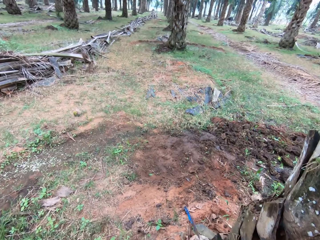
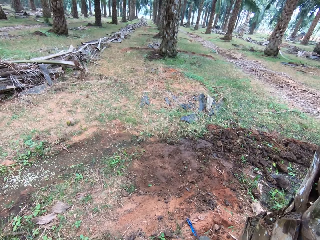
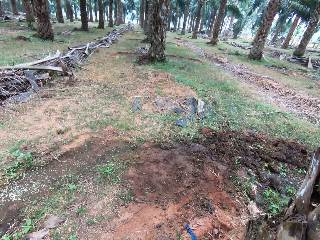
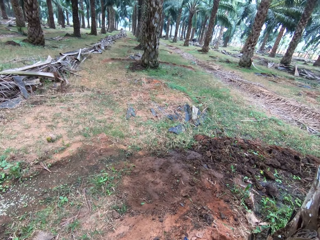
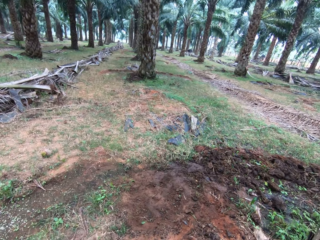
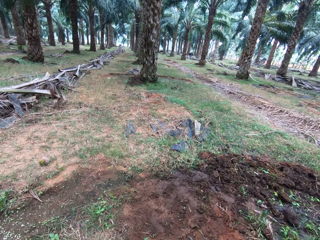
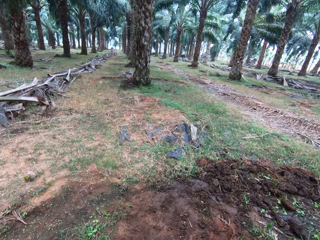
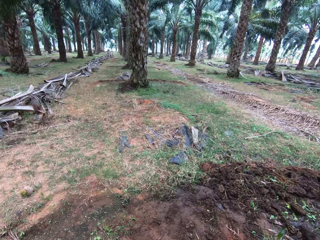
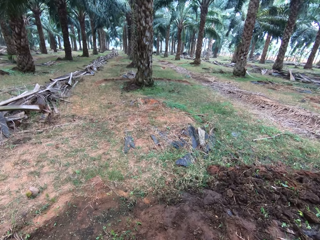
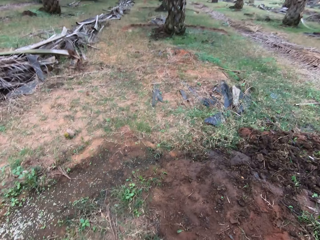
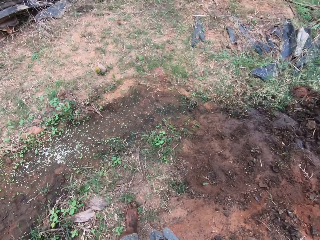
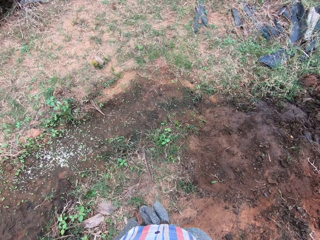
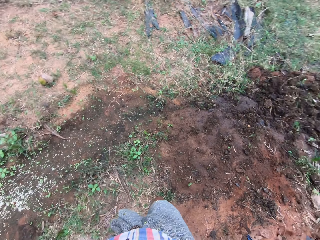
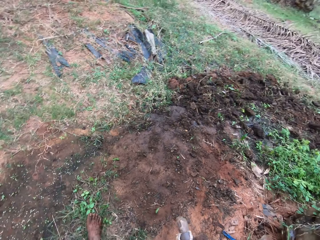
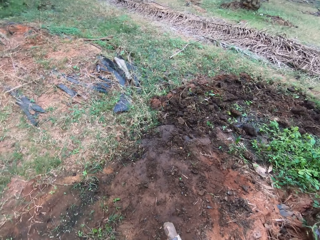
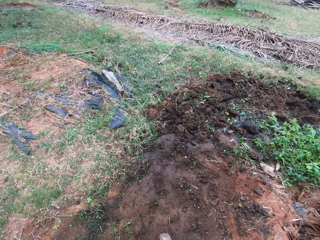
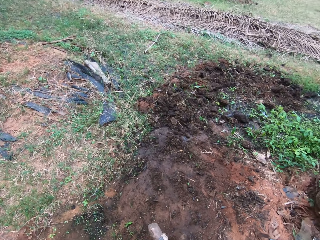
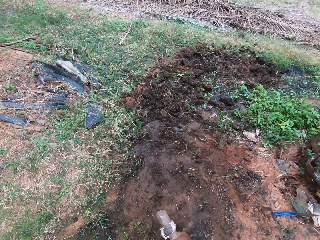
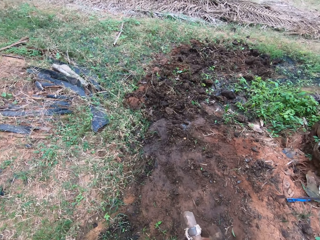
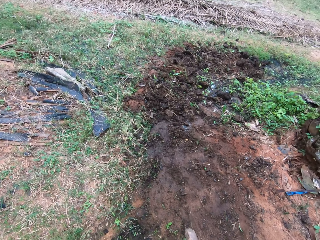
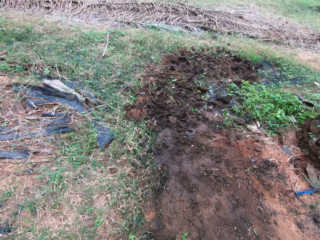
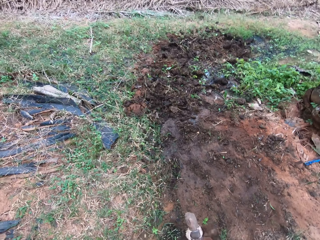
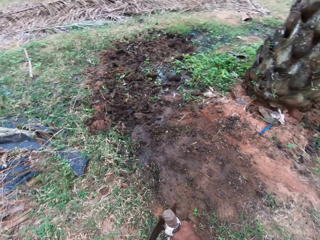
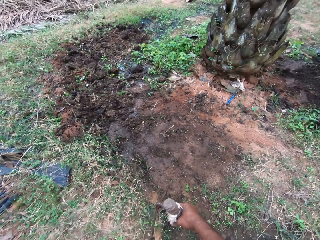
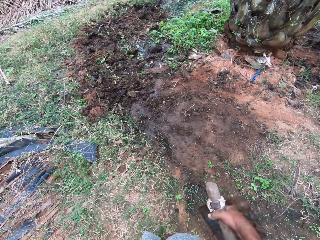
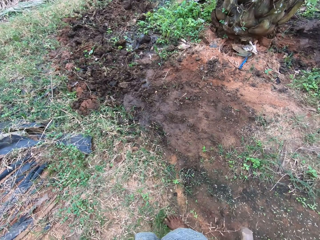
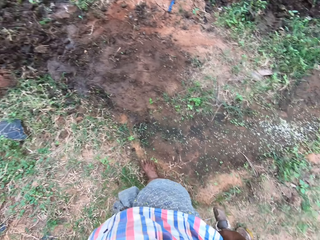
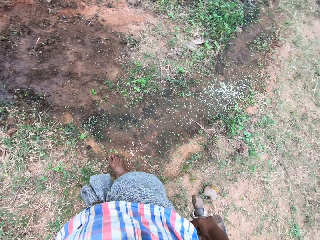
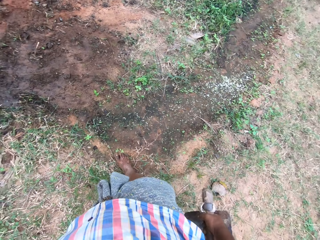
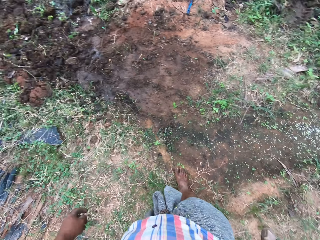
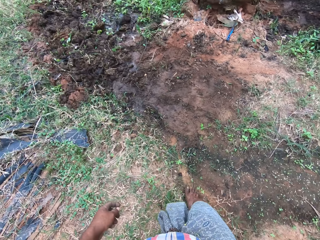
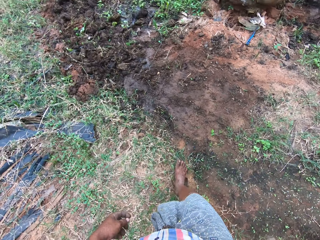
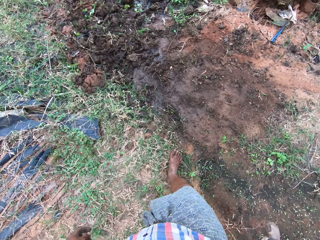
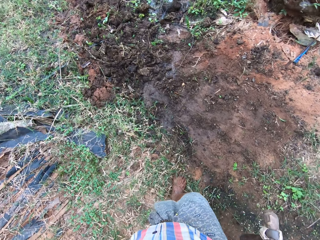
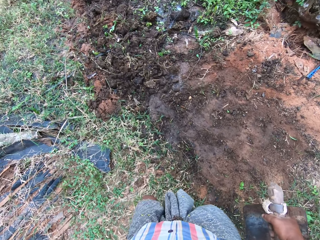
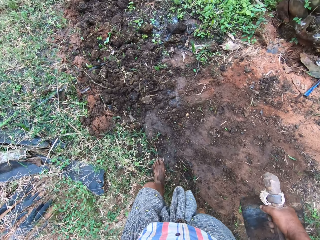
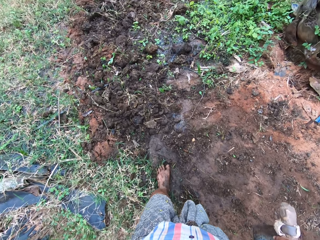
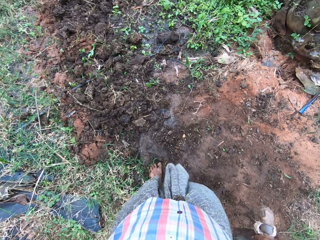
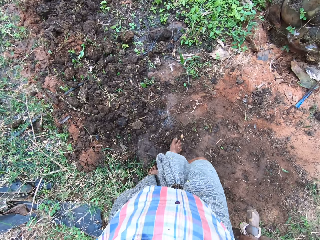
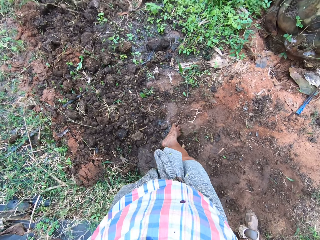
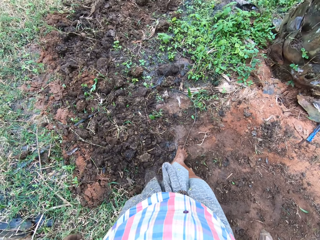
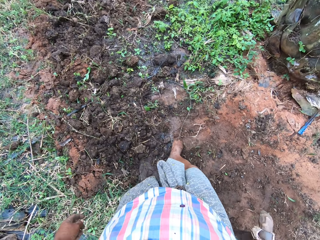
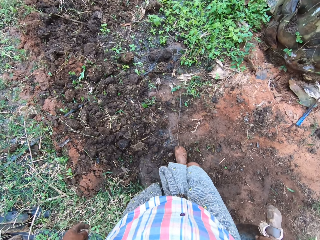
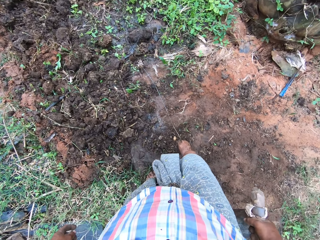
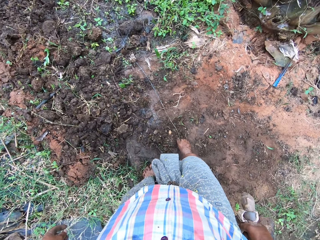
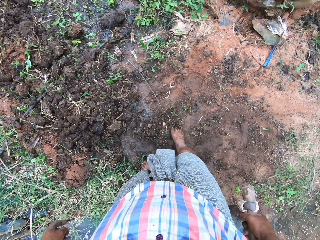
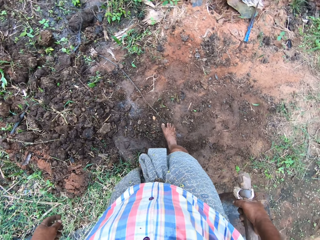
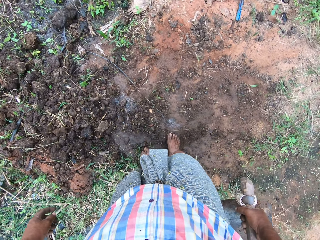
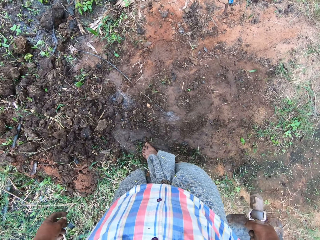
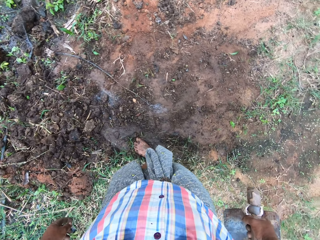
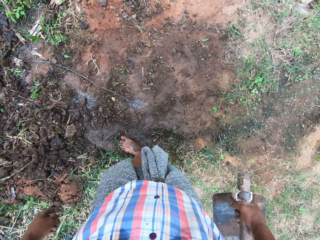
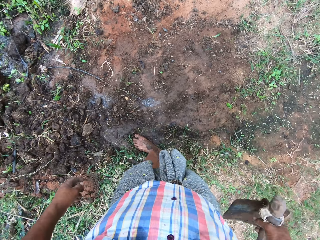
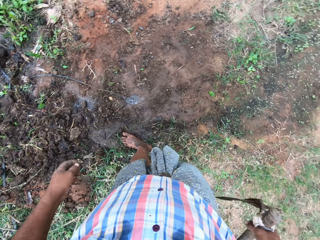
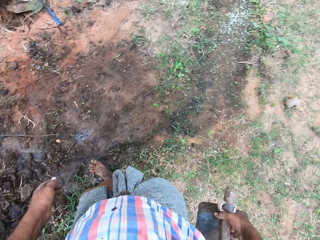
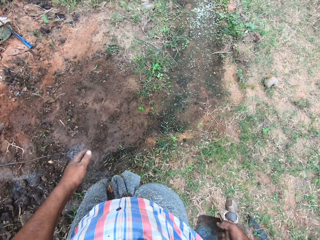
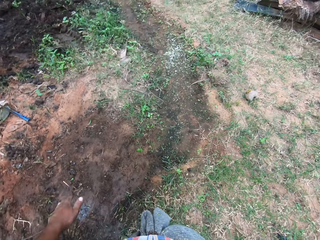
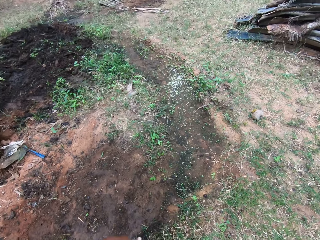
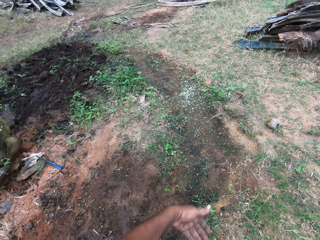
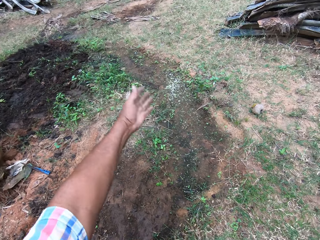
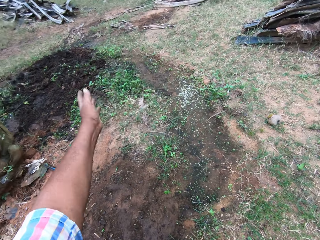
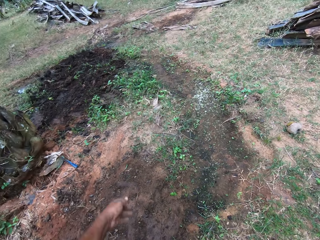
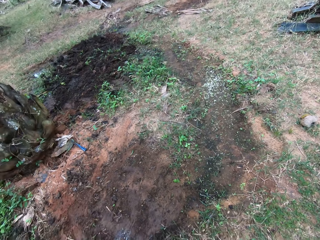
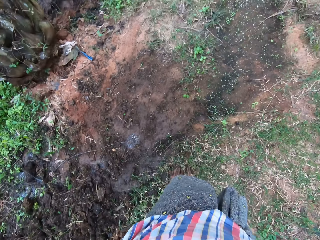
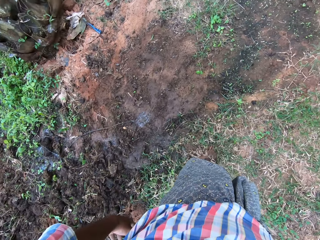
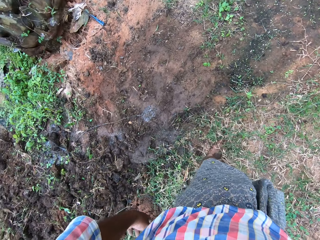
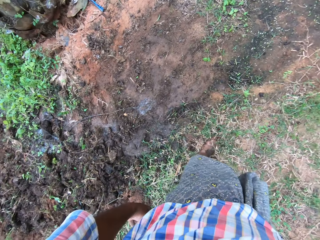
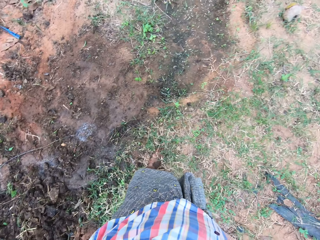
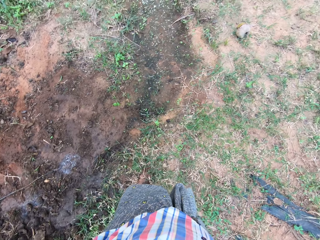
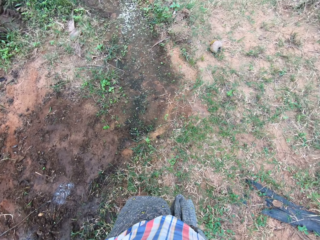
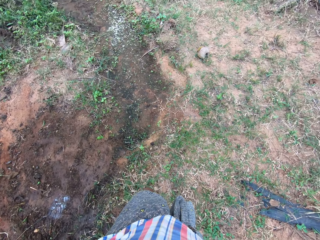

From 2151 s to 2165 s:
The camera wearer walks back to the portion of water on the ground. He moves a wire on the ground with his foot. He walks around the field. He demonstrates with his left hand.

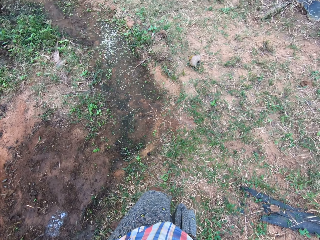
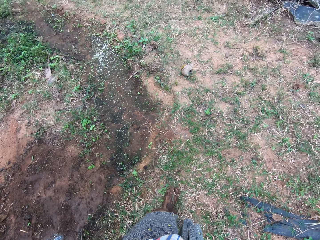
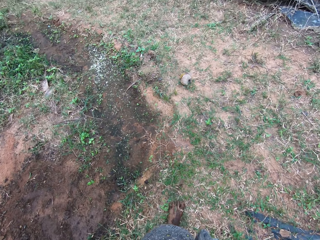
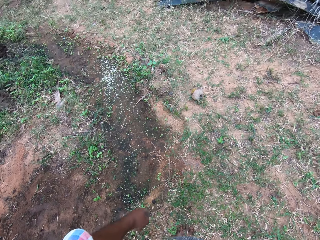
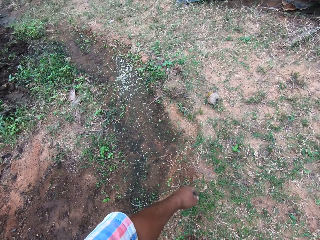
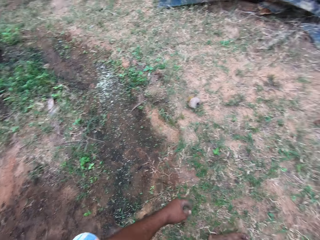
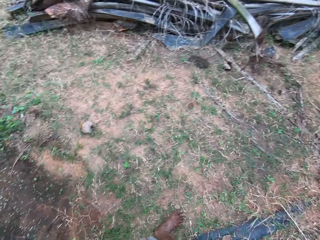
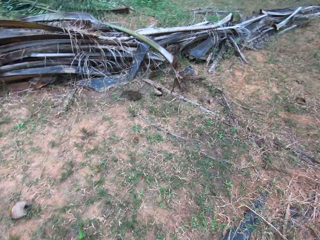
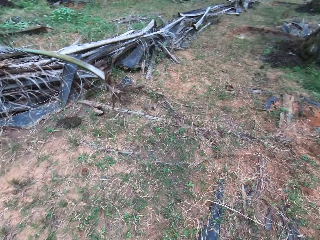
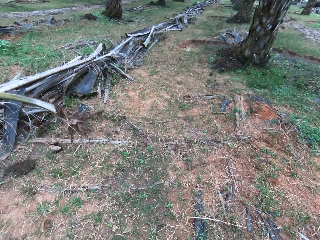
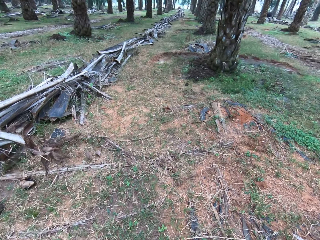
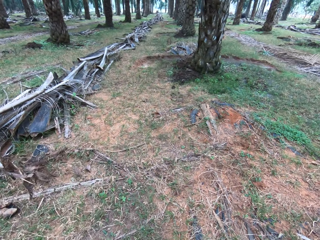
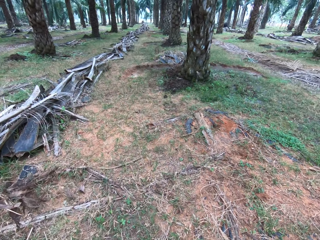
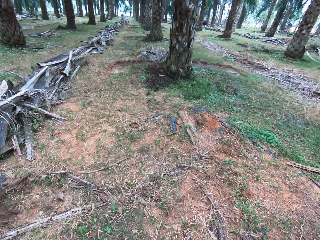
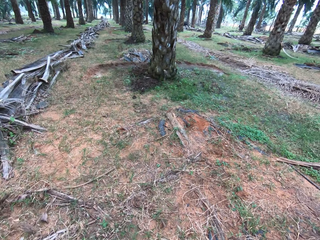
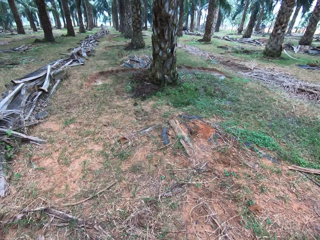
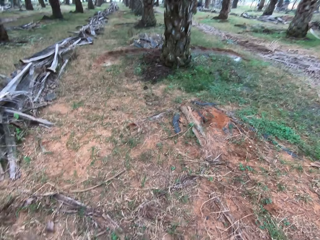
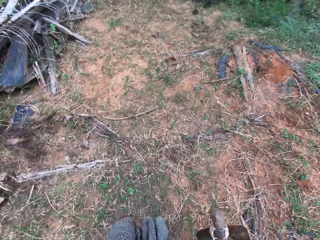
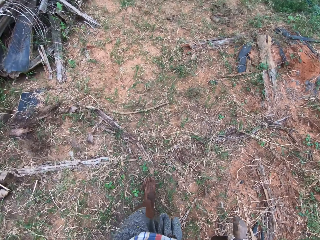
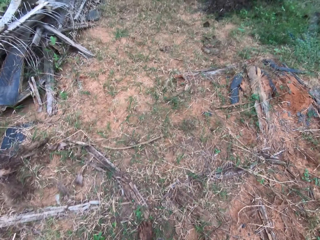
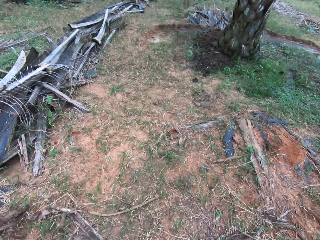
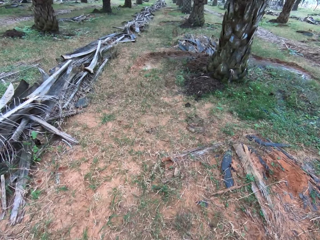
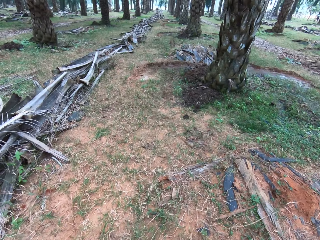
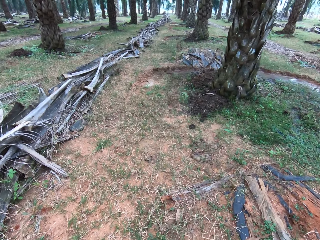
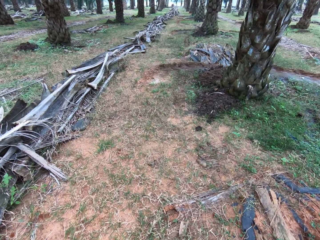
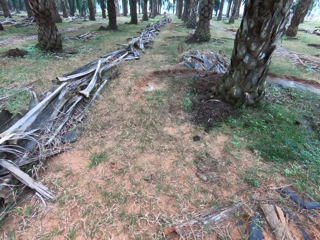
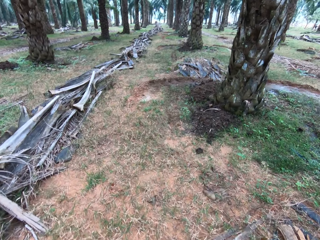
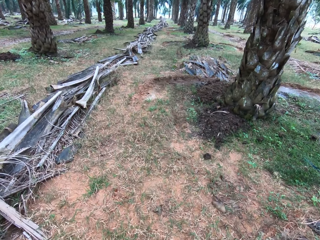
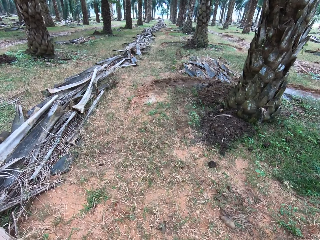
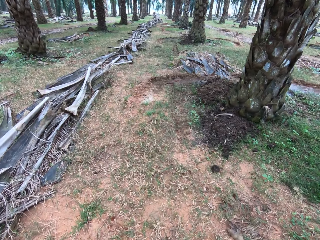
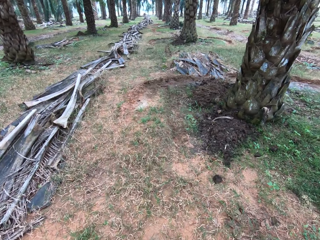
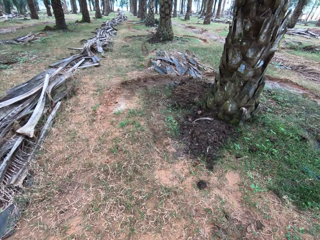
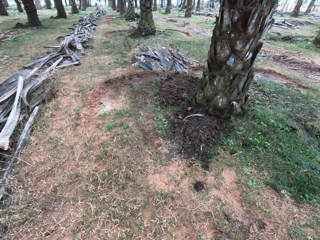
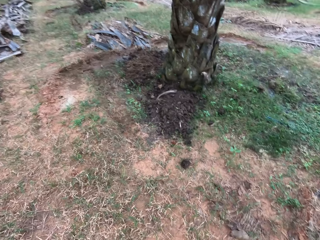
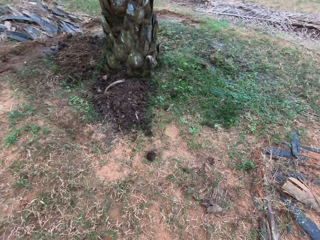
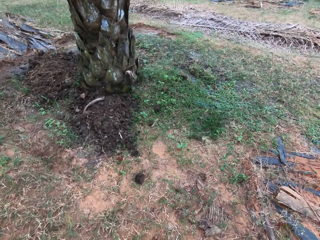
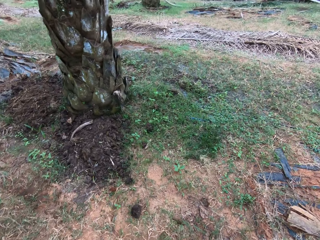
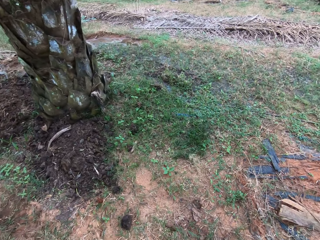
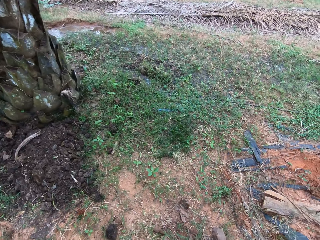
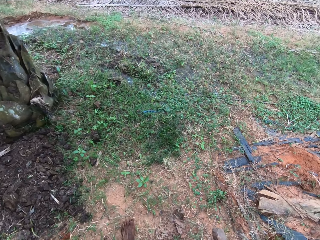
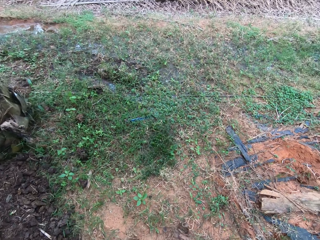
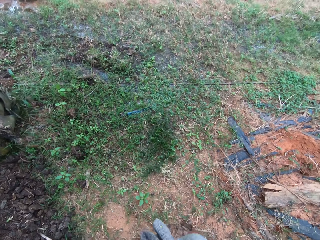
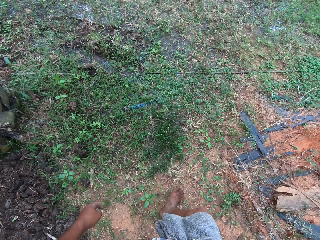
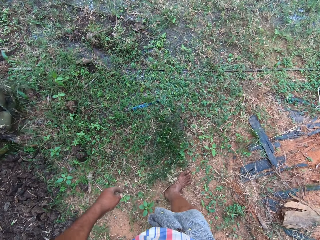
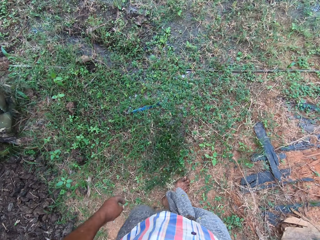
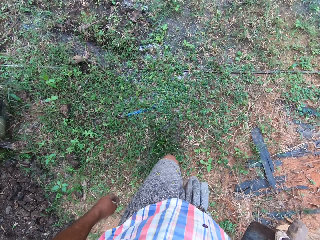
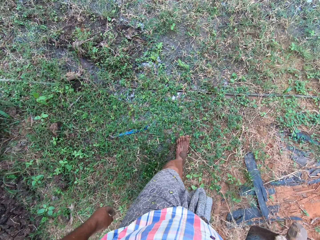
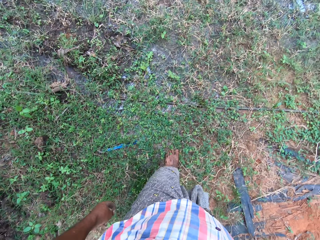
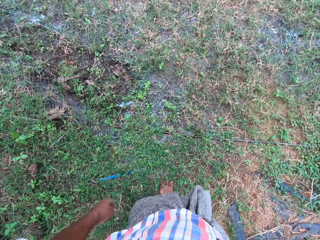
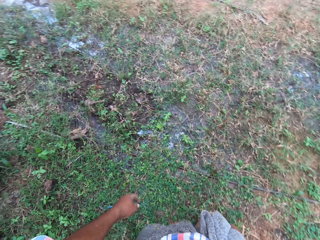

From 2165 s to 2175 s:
The camera wearer walks to another portion of the farmland.
